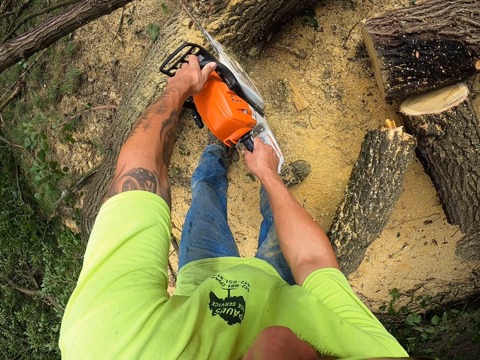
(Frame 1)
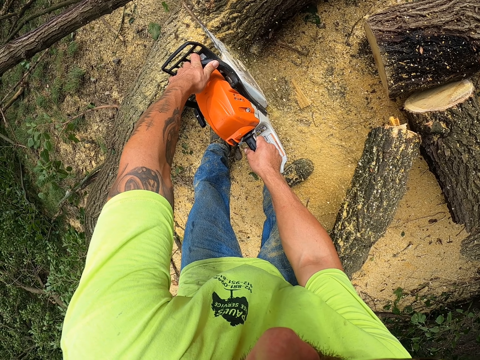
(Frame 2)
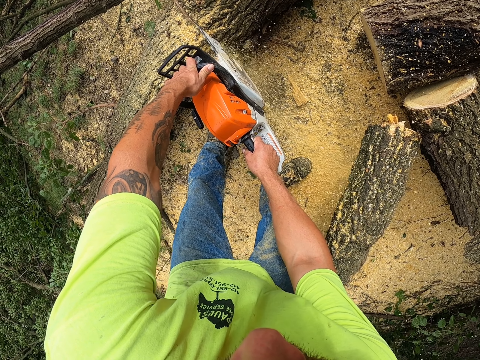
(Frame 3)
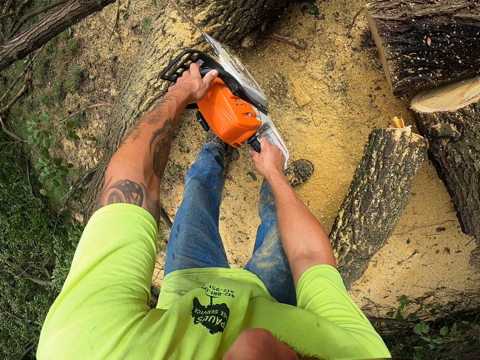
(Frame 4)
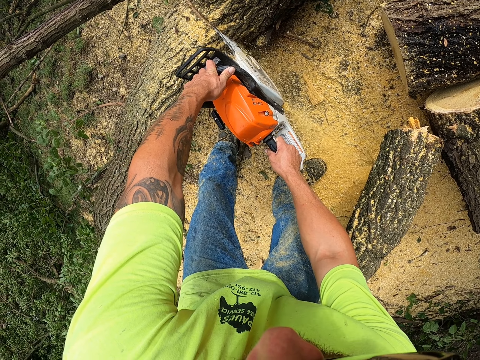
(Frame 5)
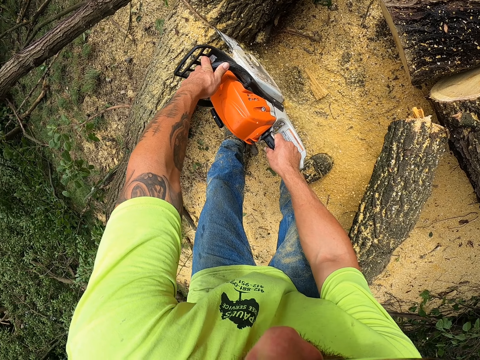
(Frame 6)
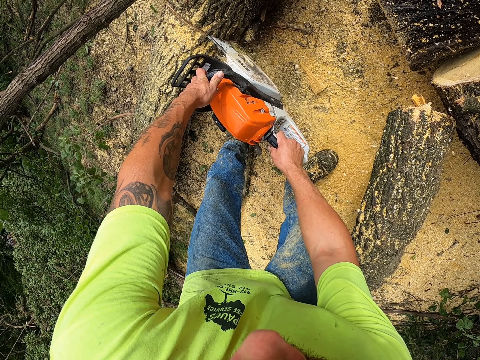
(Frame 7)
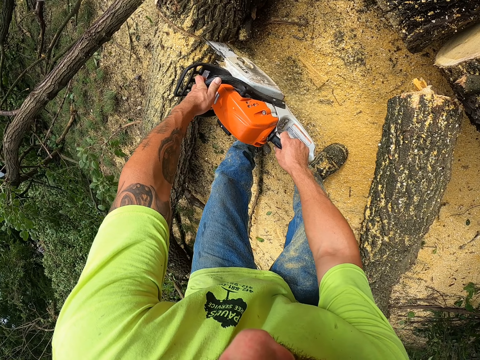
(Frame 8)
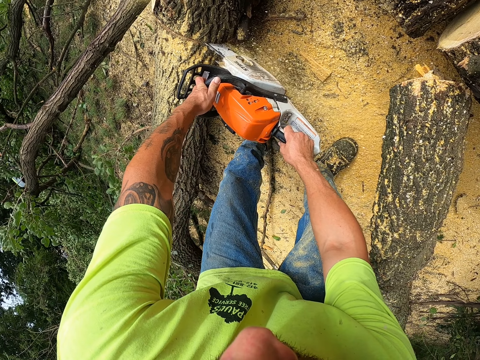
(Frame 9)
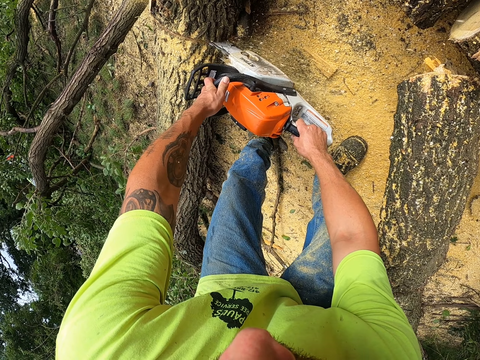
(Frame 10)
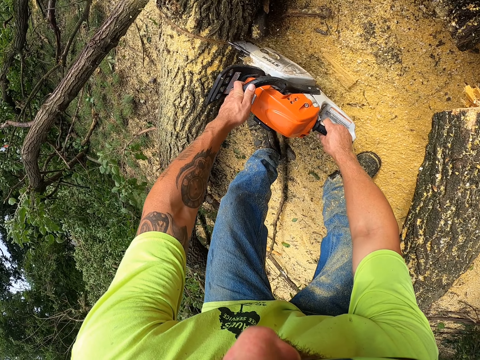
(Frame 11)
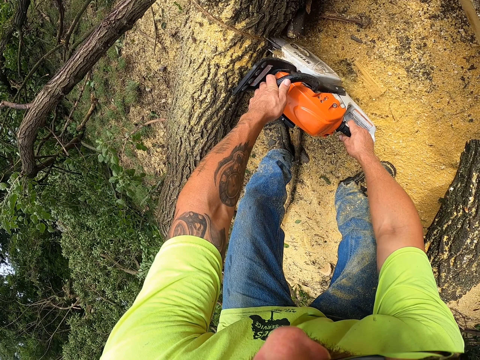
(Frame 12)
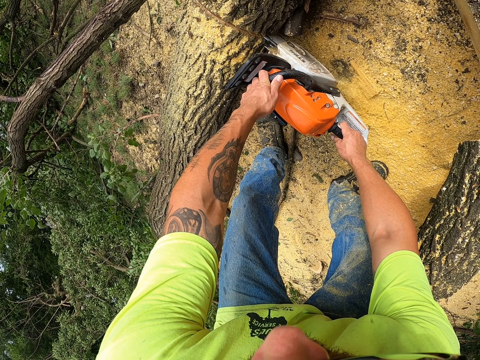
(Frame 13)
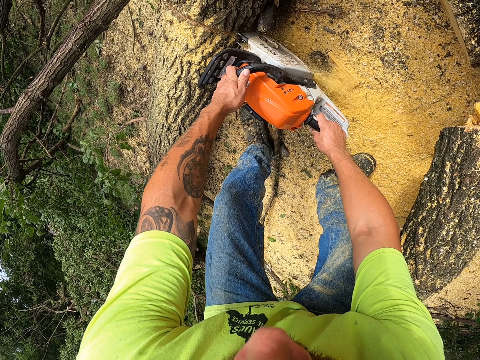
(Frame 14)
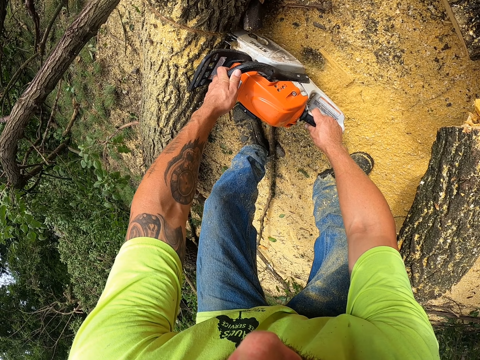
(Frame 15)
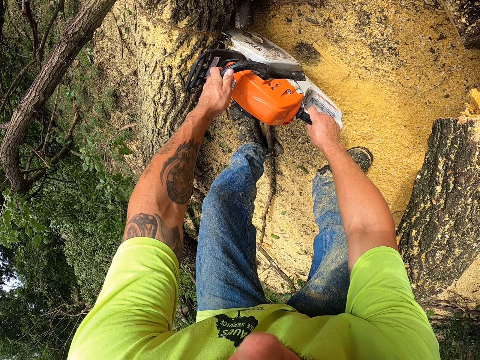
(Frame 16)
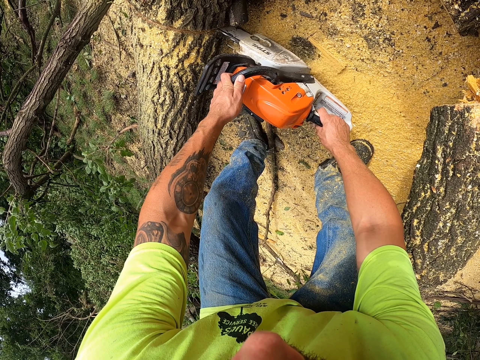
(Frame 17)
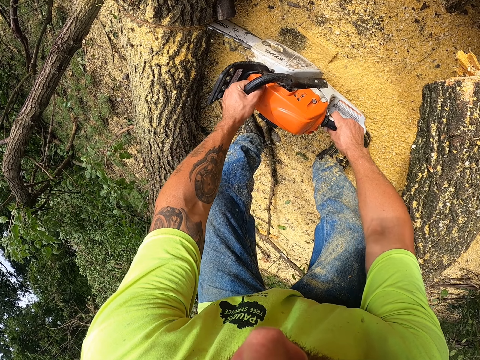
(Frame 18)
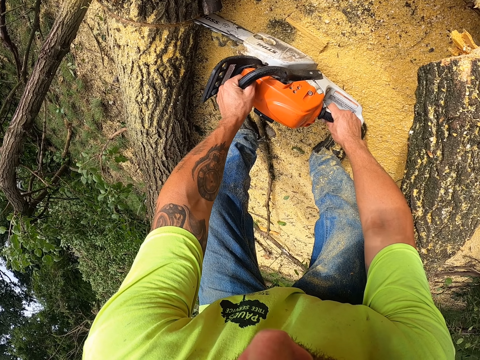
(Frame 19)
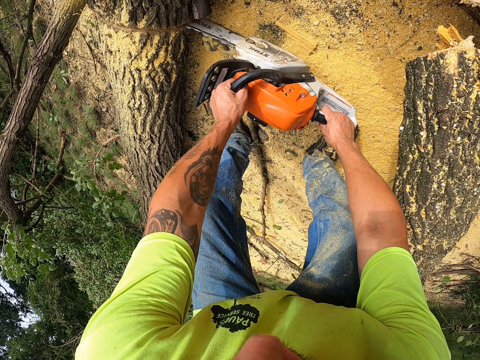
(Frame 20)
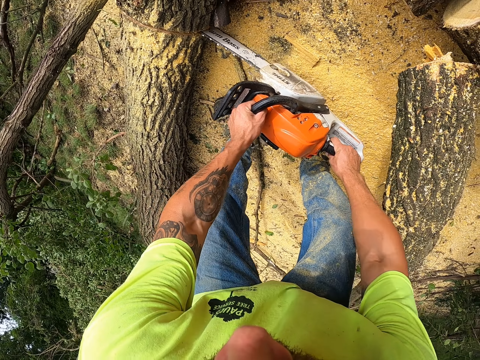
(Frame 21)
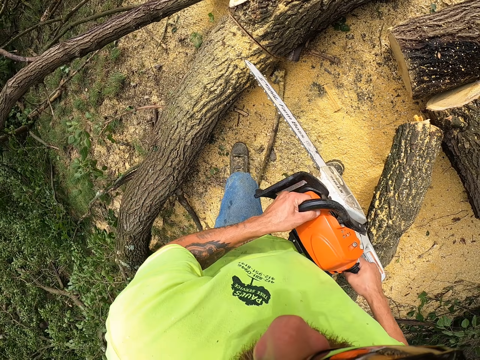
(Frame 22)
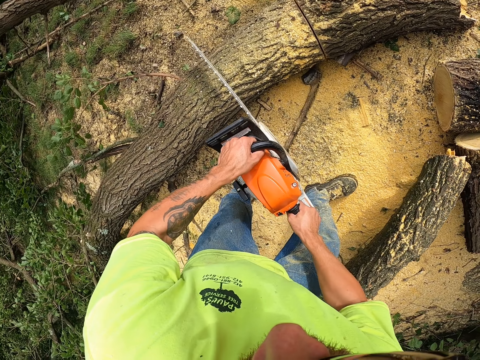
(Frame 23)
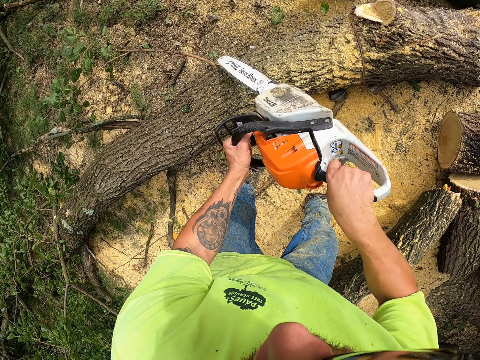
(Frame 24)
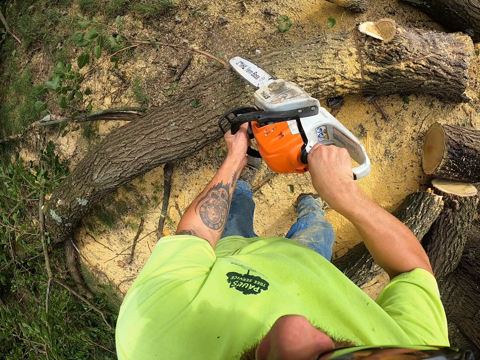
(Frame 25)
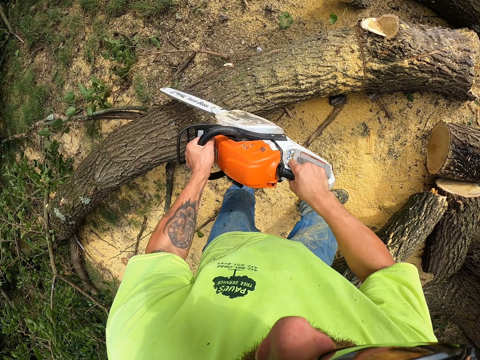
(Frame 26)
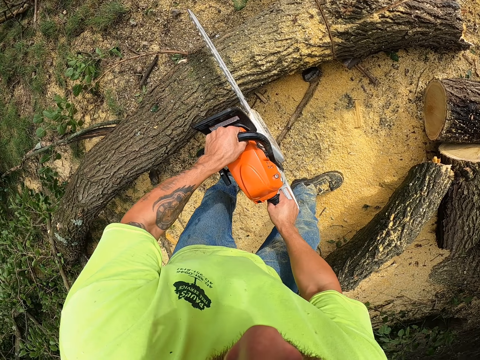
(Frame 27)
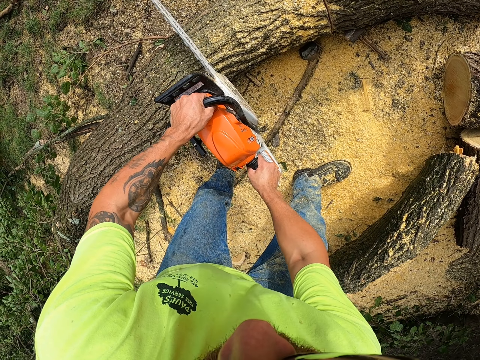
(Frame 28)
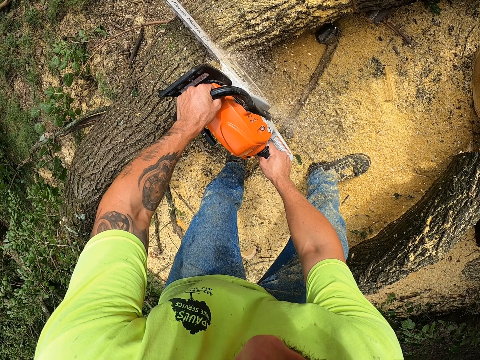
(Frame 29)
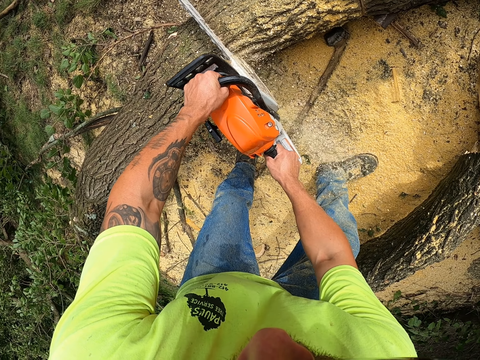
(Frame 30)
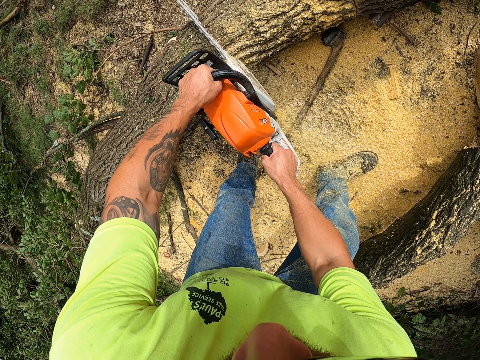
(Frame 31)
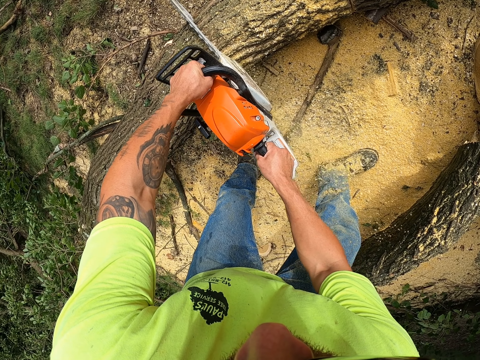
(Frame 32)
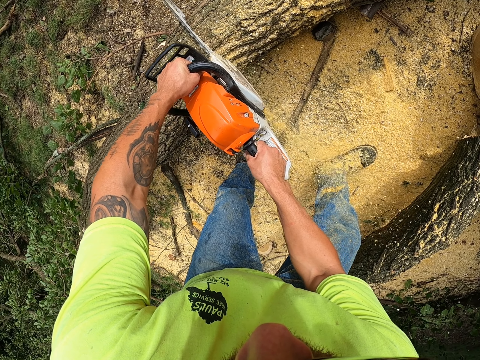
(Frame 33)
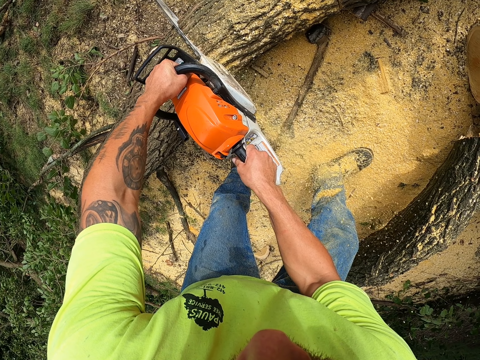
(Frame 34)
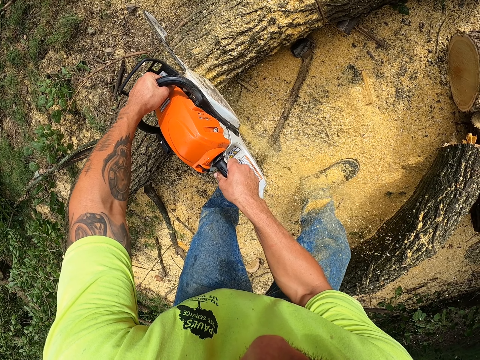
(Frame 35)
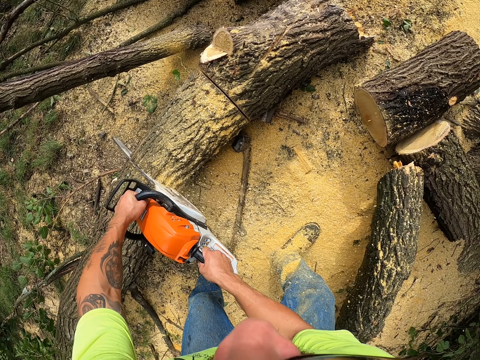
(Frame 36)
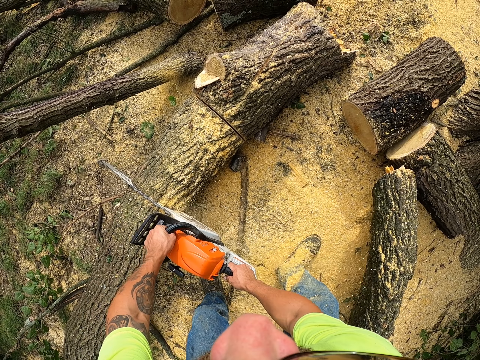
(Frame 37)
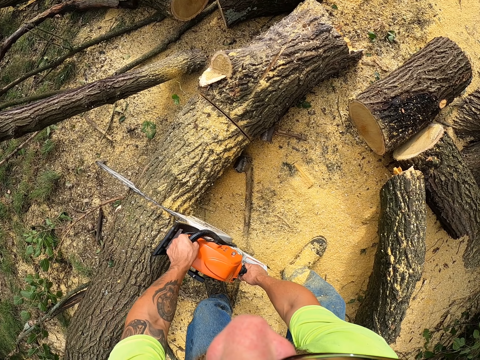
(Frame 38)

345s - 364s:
The camera wearer cuts a tree branch from the log of wood with the chainsaw in both hands. They cut the log of wood with the chainsaw in both hands.

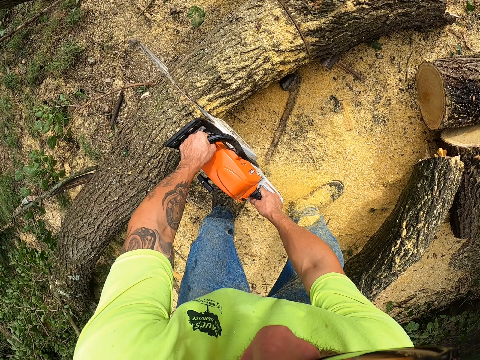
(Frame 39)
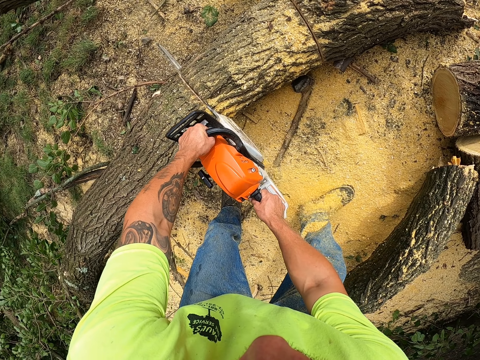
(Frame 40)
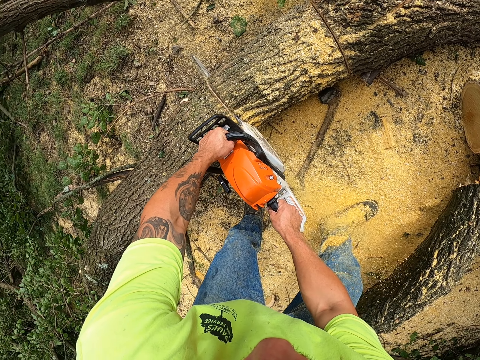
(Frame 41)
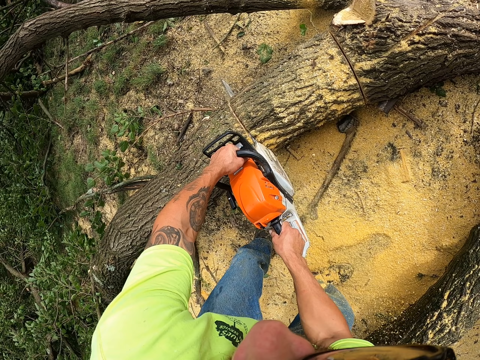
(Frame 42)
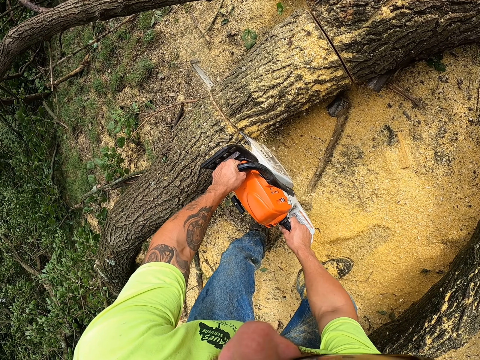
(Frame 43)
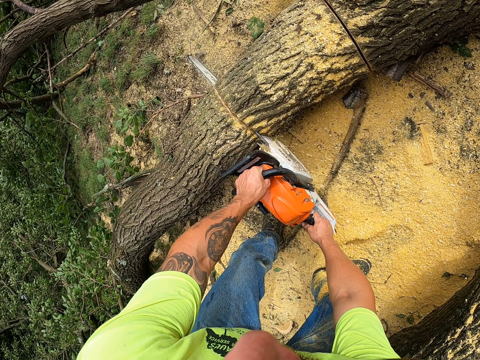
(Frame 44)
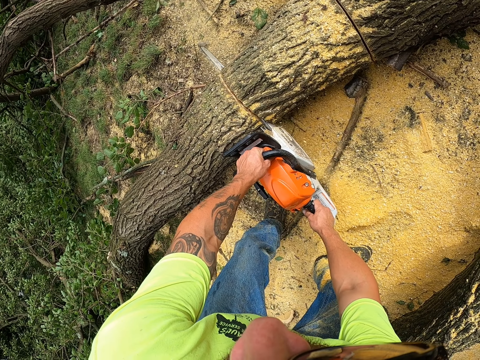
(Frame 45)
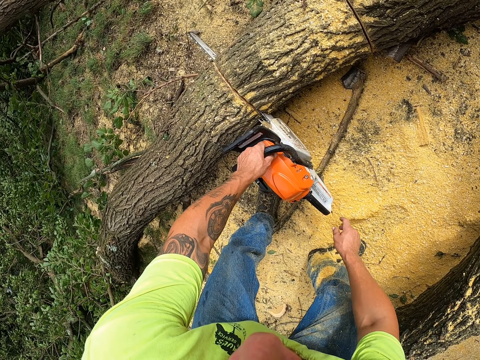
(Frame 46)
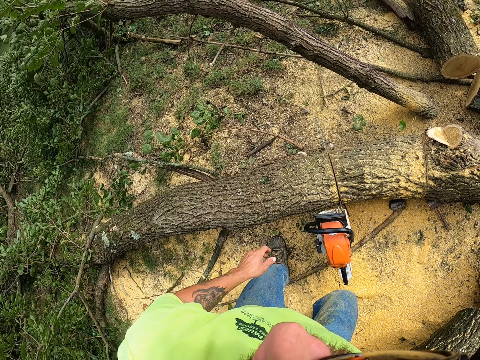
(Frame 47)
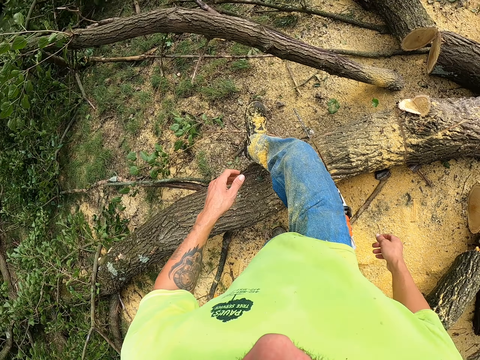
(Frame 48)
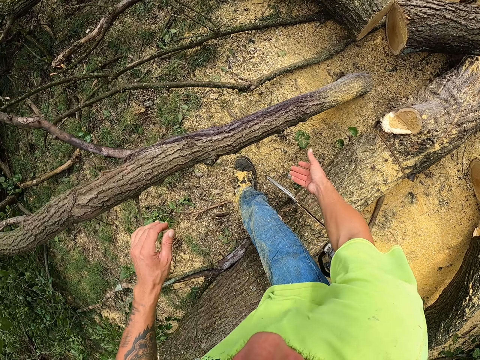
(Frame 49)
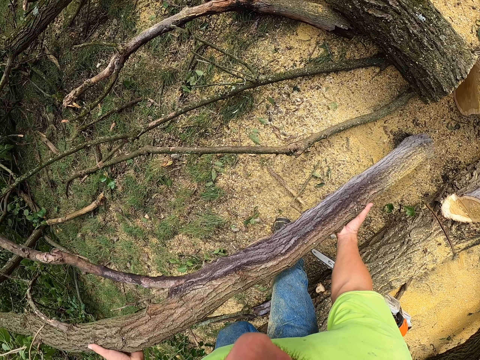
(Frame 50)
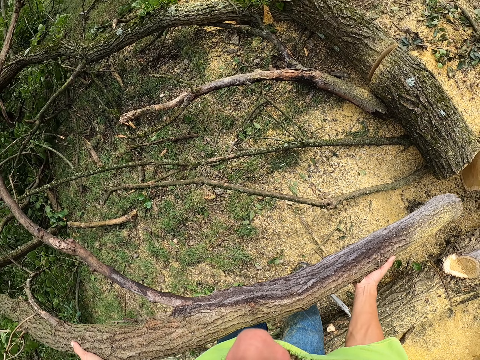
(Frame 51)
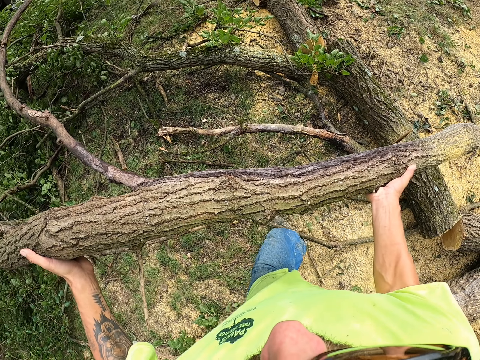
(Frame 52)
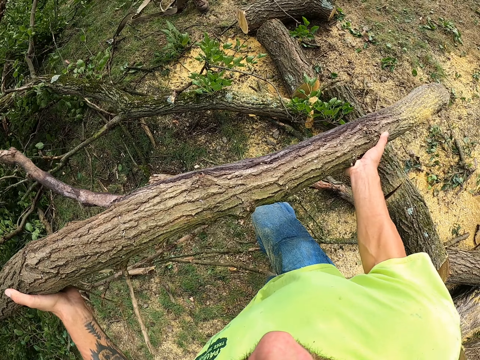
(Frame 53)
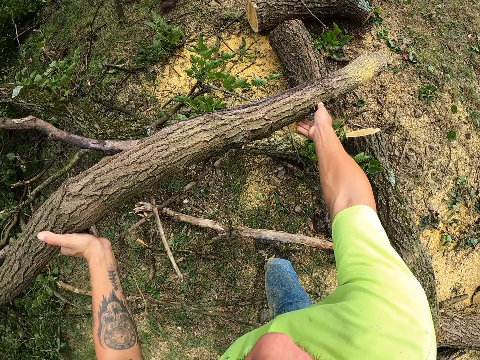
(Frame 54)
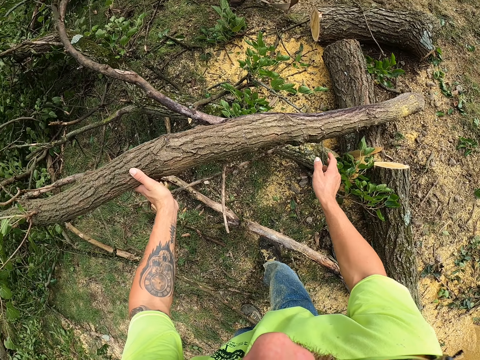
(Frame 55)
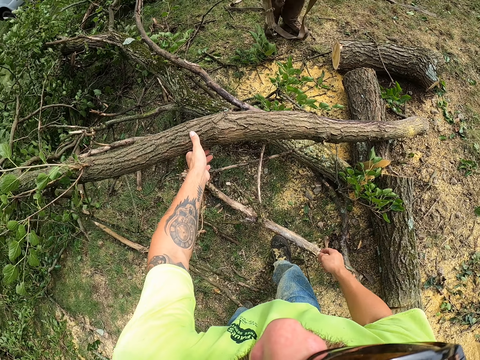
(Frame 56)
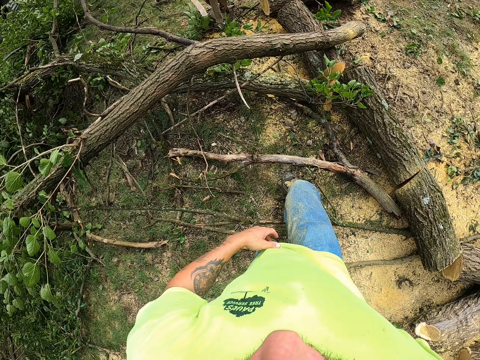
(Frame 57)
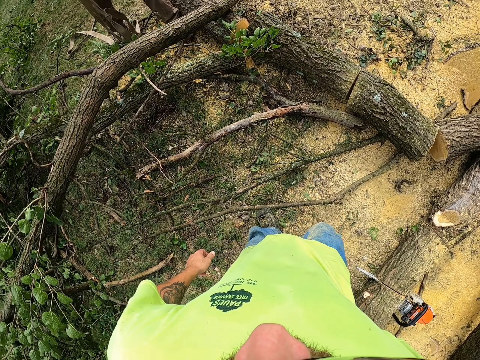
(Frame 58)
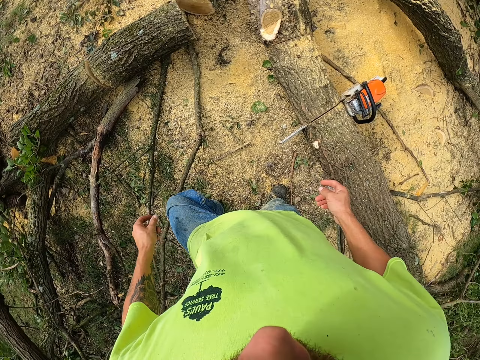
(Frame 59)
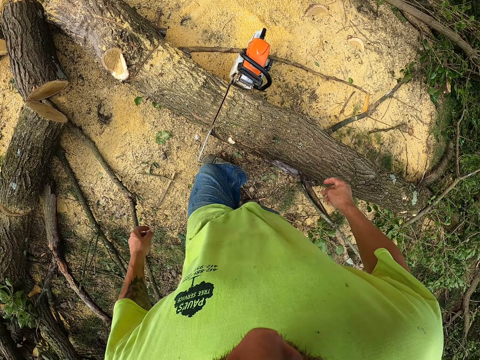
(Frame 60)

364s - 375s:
The camera wearer drops the chainsaw in the log of wood with both hands. They move the log. They carry a tree branch from the floor with both hands. They drop the tree branch on the floor with both hands.
